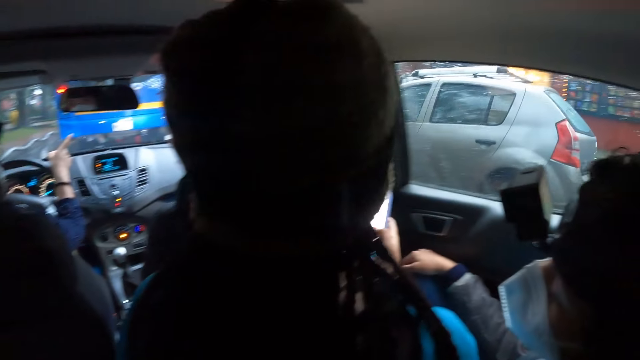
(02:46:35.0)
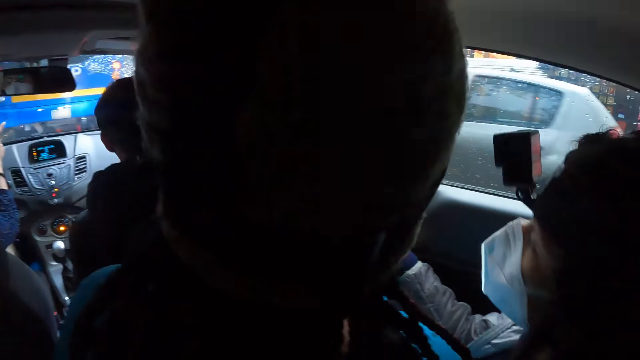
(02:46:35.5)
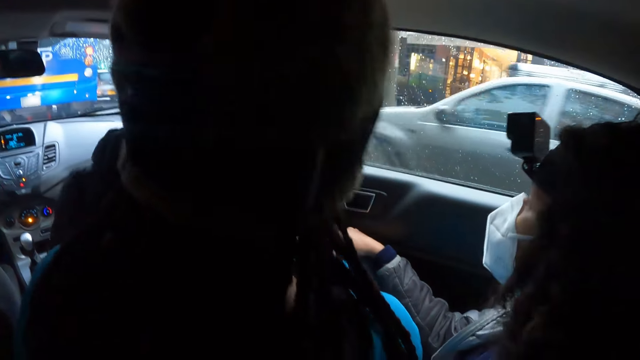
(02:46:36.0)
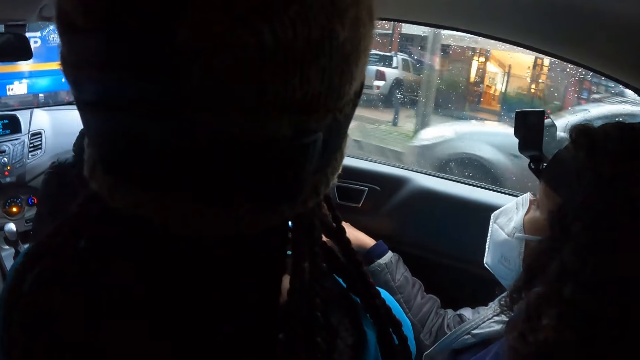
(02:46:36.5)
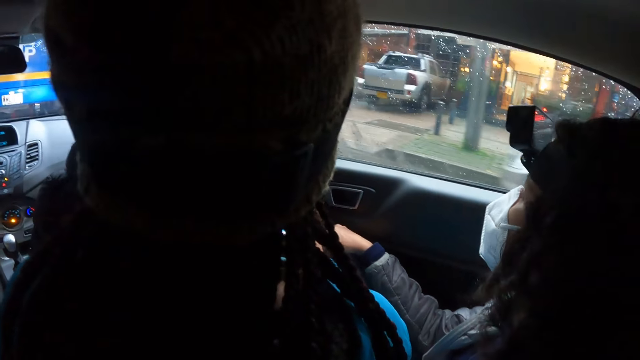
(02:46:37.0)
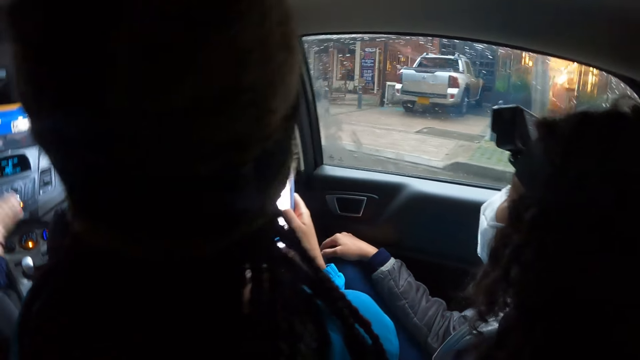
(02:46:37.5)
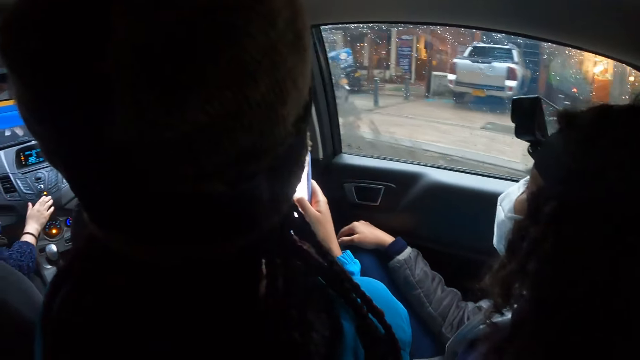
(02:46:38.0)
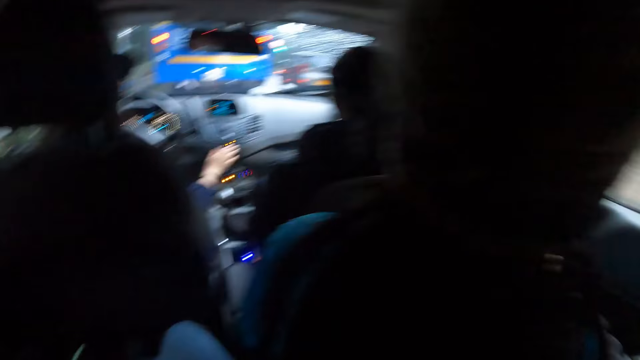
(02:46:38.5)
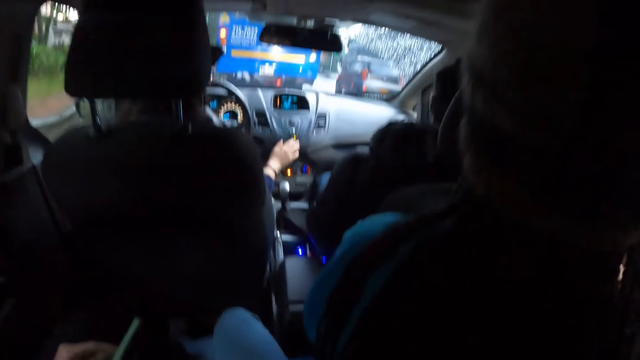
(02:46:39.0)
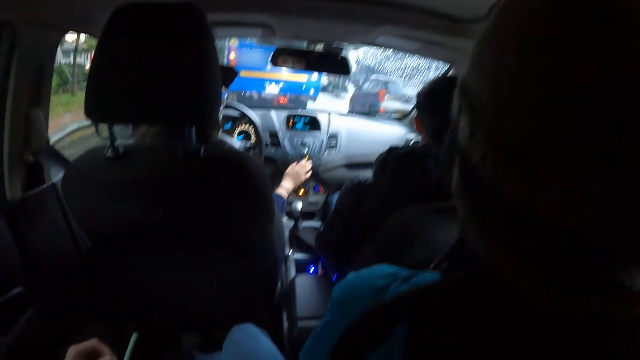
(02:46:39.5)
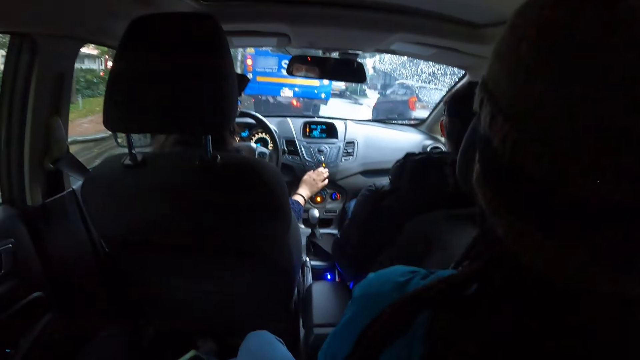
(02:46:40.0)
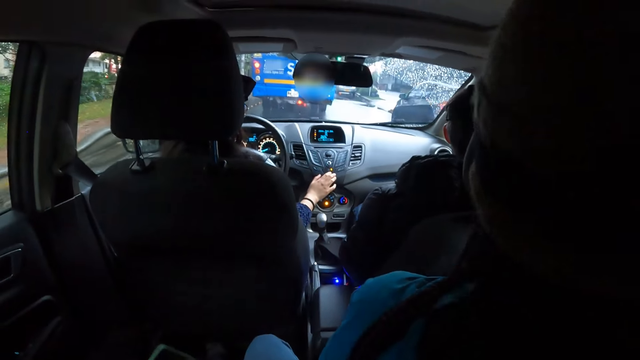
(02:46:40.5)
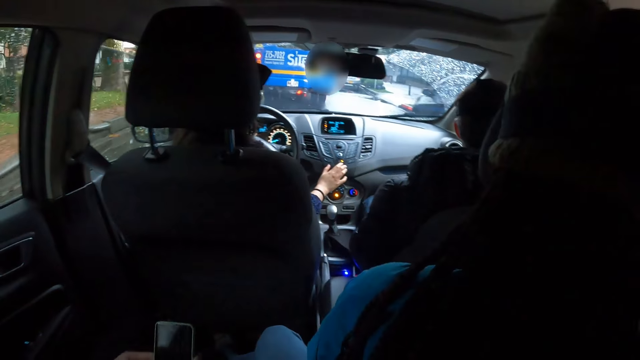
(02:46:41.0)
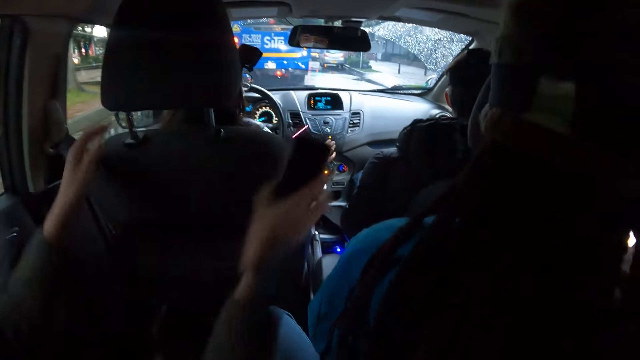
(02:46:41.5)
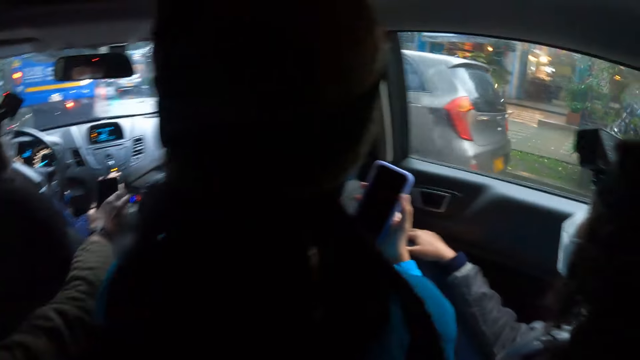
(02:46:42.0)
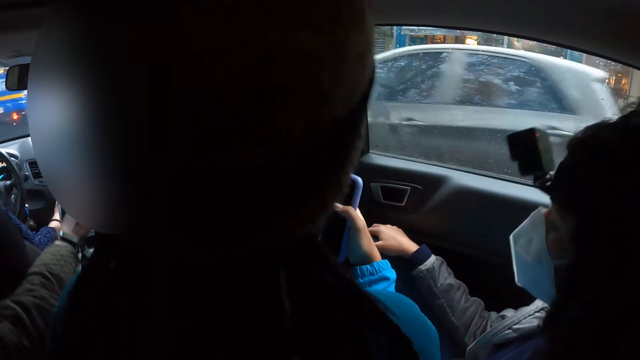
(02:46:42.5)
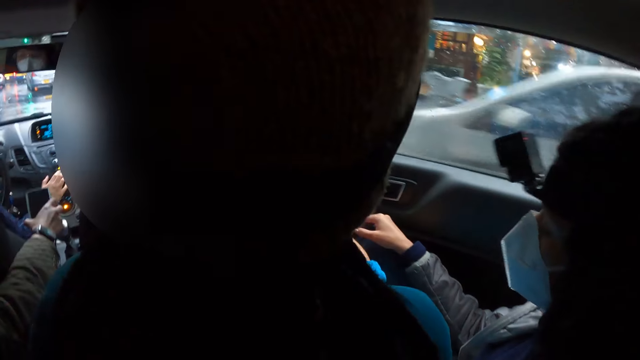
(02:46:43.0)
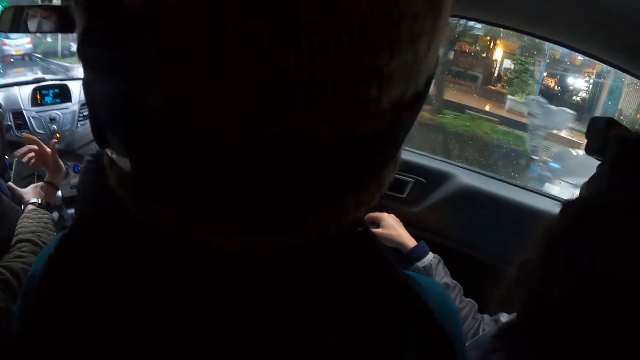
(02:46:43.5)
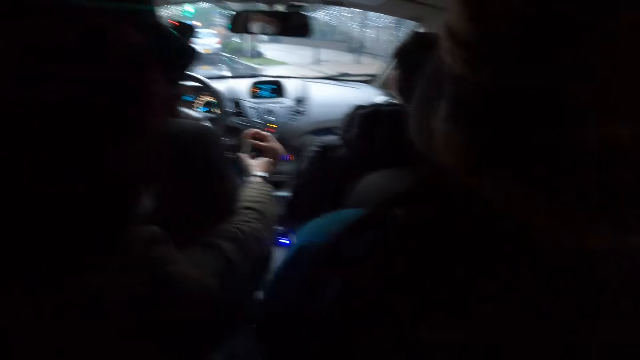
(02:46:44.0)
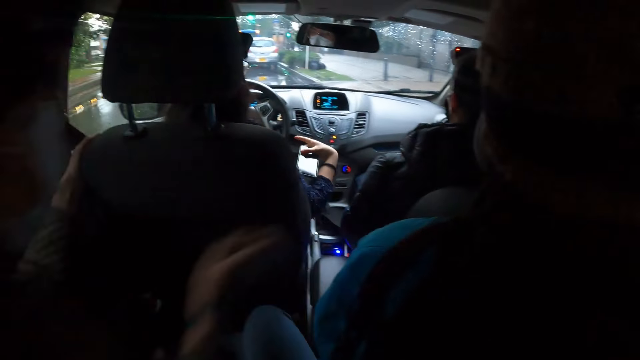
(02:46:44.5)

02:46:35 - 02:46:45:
The woman presses the button on the car integrated center stack with her right hand. Another woman holds a headrest with her left hand. The first woman collects the phone from the other woman with her right hand.

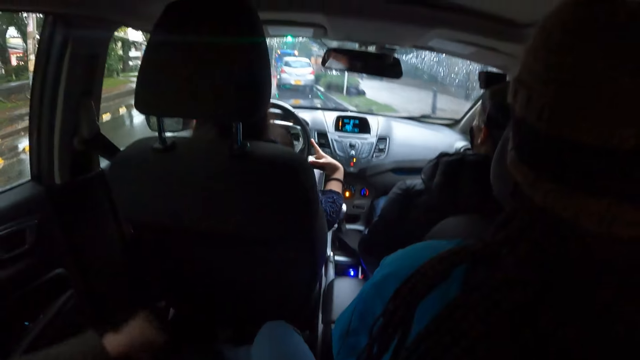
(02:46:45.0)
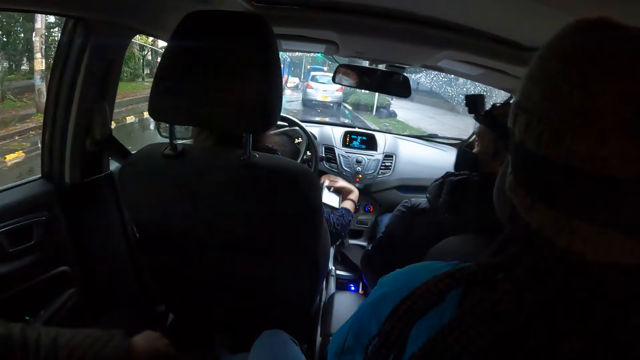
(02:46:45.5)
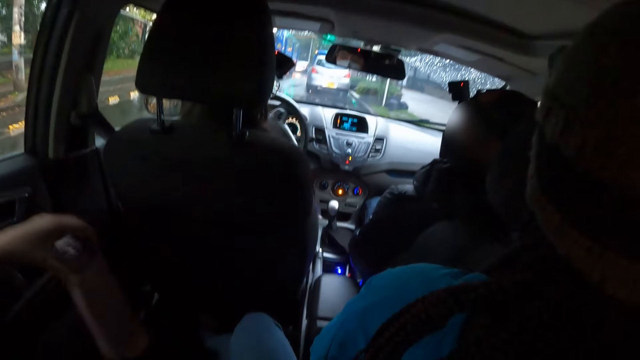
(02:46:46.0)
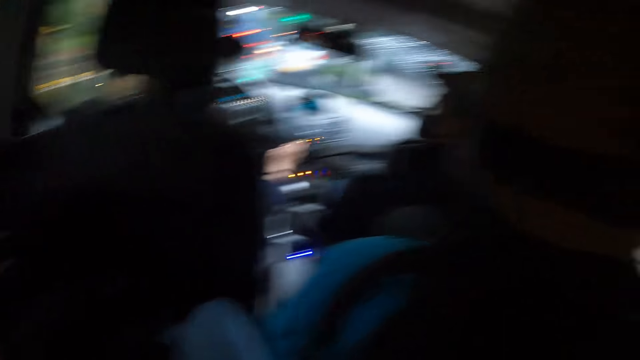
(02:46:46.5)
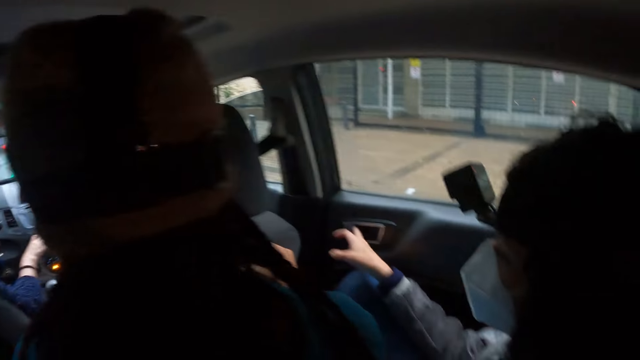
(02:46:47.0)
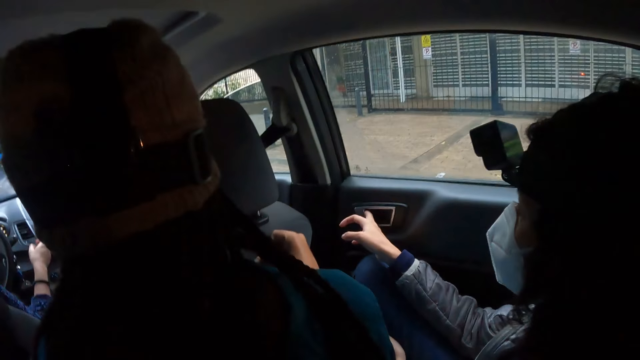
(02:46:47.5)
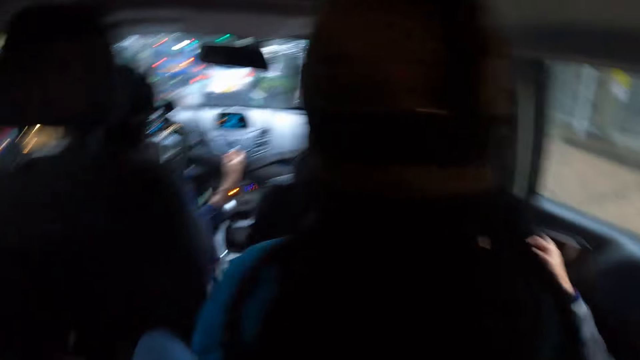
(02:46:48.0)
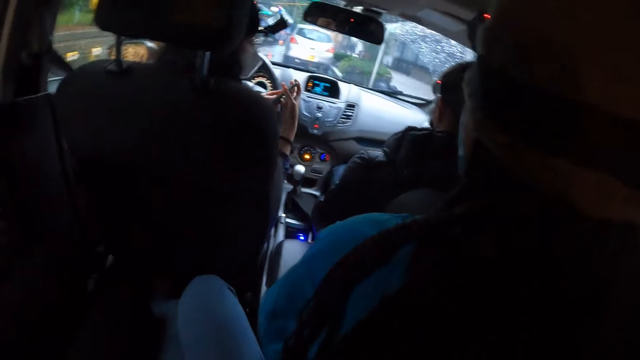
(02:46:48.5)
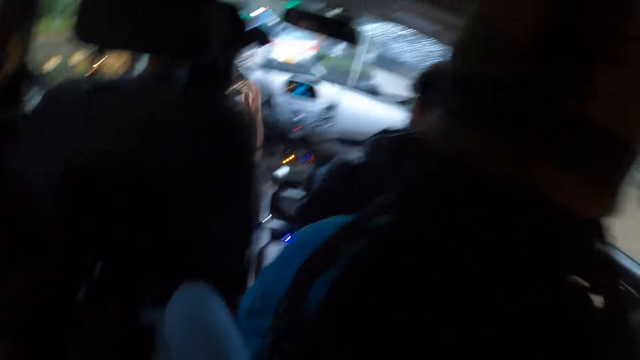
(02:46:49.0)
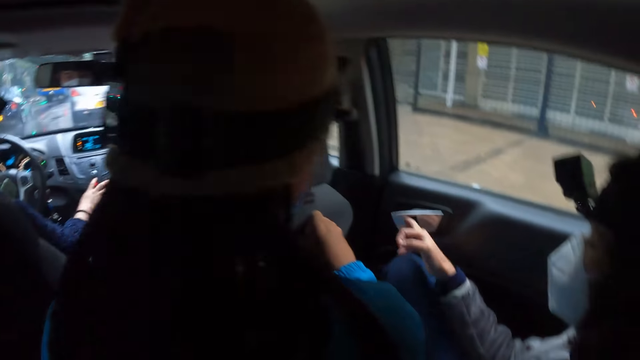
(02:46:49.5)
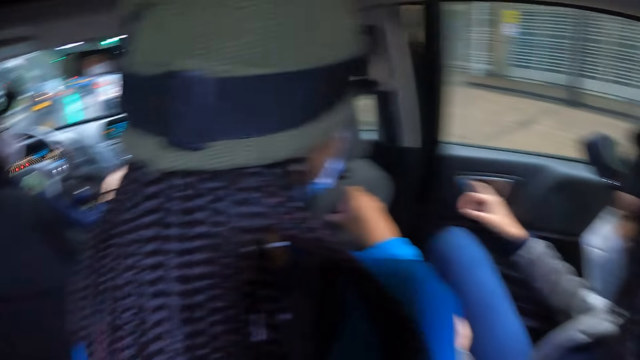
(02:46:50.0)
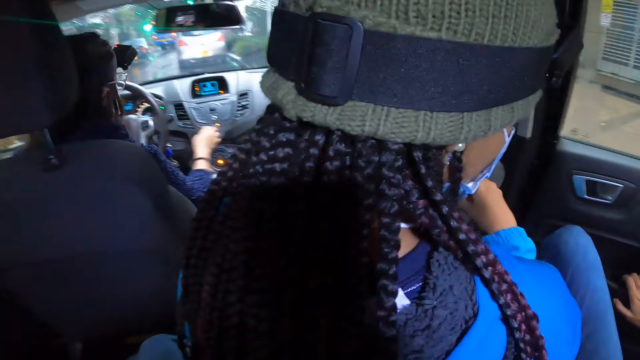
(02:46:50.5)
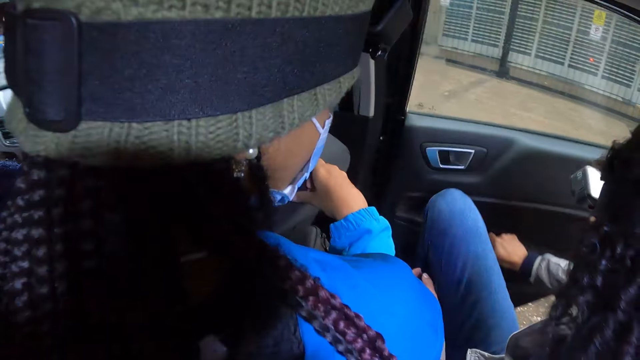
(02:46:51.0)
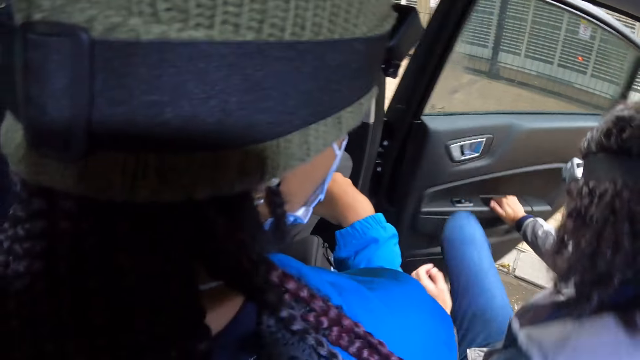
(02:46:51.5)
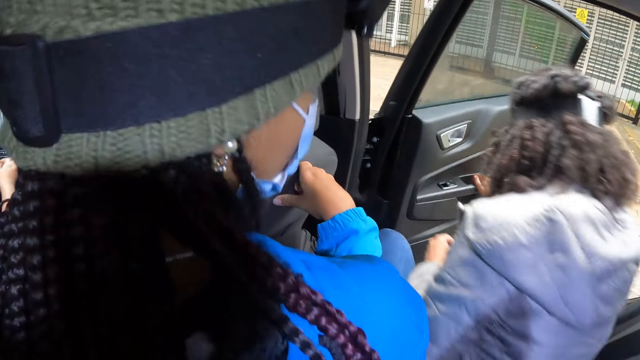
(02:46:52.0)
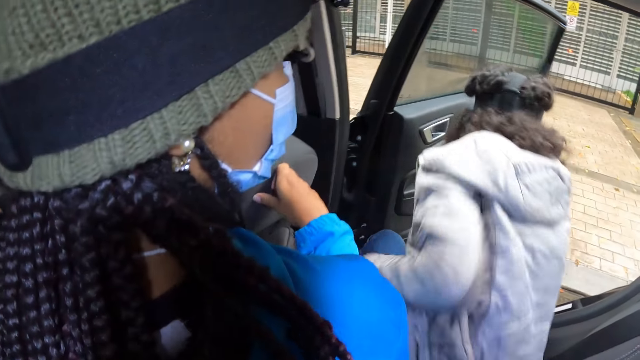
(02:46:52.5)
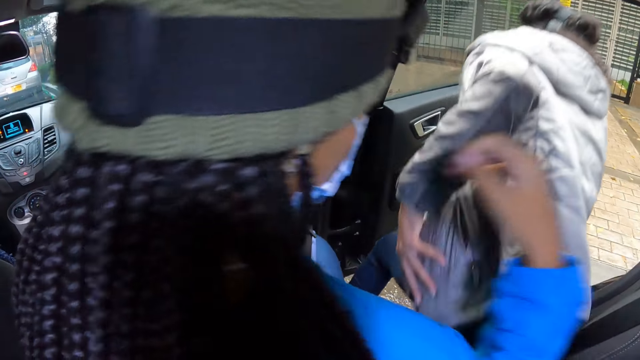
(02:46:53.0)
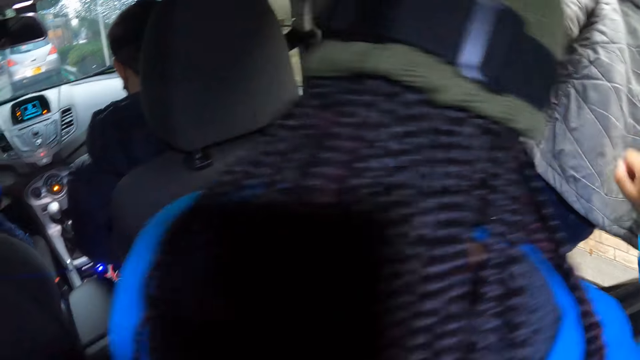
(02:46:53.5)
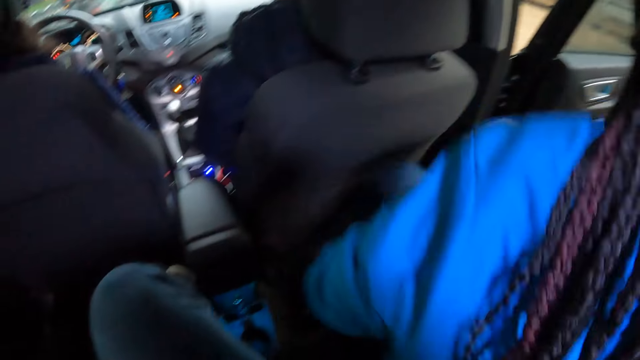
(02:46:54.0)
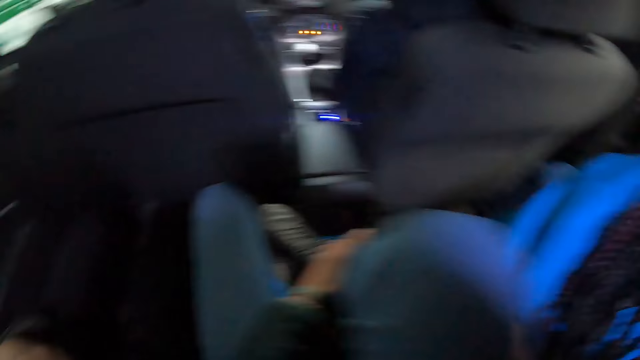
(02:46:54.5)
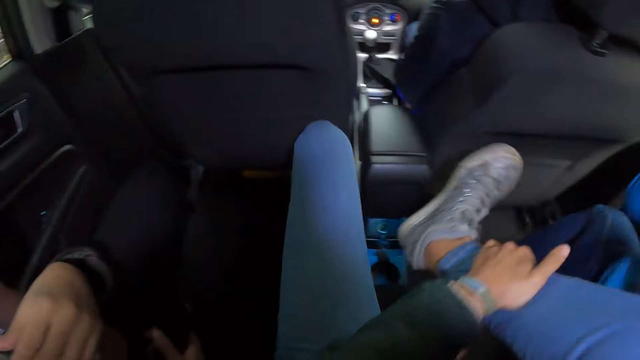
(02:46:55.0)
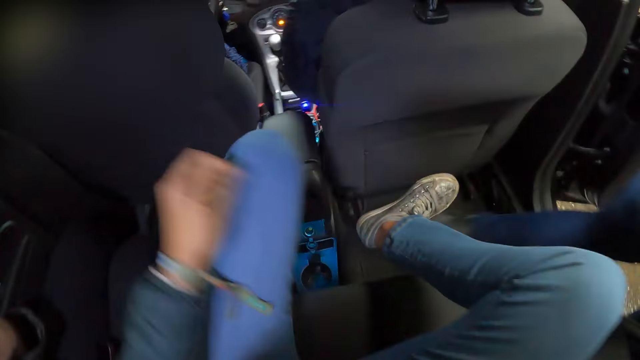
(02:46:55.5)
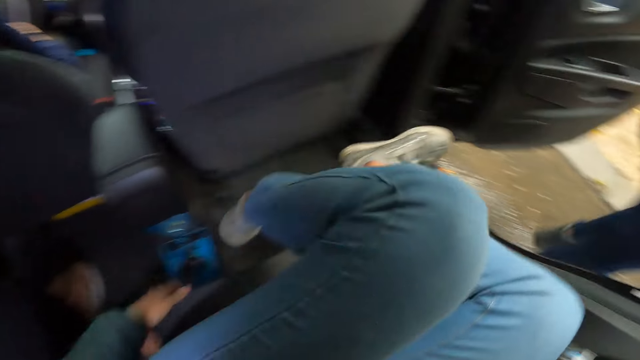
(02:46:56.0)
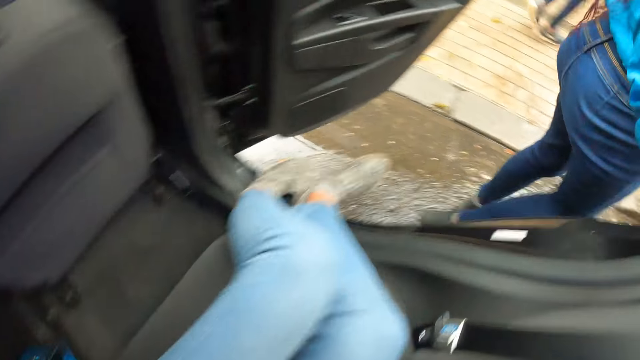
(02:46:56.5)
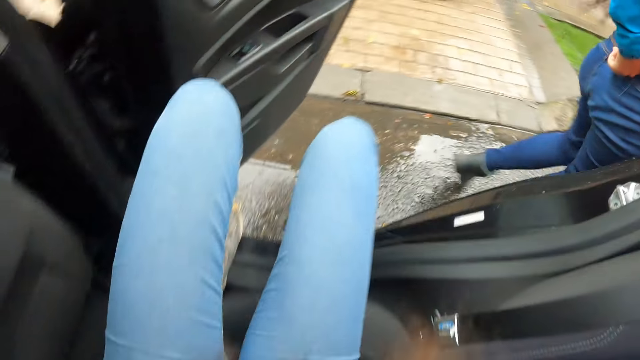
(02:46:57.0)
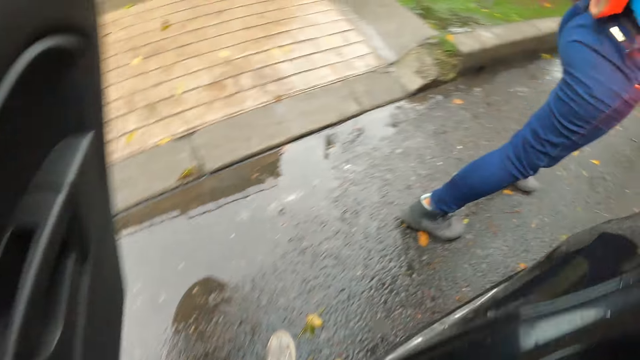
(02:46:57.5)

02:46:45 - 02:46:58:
The woman opens a bottle in her right hand with her left hand. Another woman operates the car system with her right hand. The other woman passes the phone from her left hand to her right hand. A third woman opens a door of the car with her right hand. She pushes the door of the car open with her right hand. She steps out of the car. Another woman steps out of the car. The camera wearer supports her right leg with her left hand. She steps out of the car.
